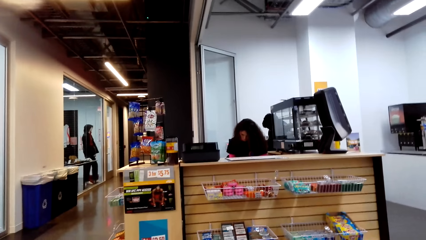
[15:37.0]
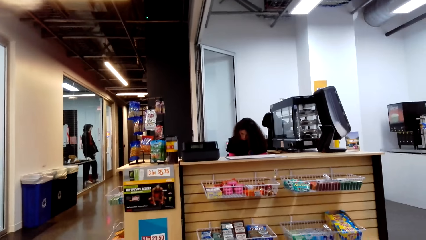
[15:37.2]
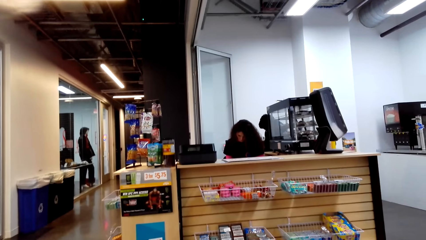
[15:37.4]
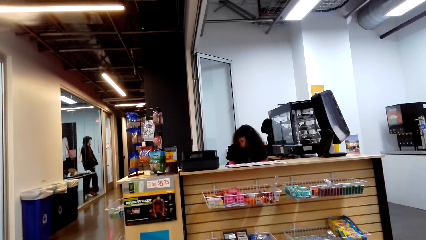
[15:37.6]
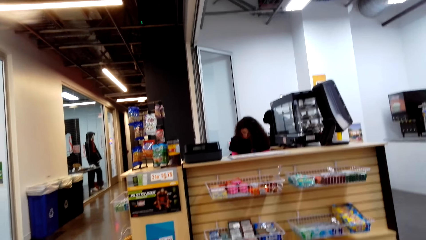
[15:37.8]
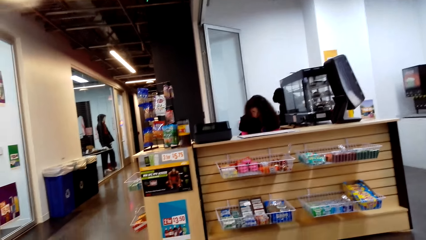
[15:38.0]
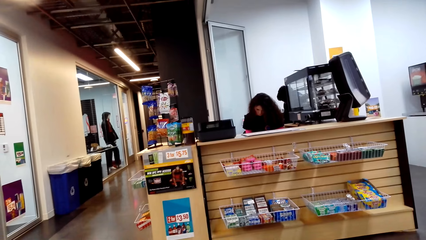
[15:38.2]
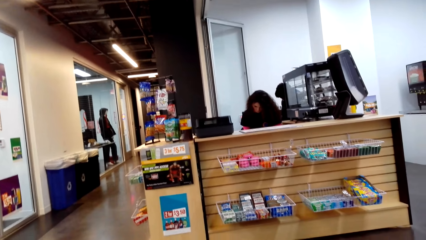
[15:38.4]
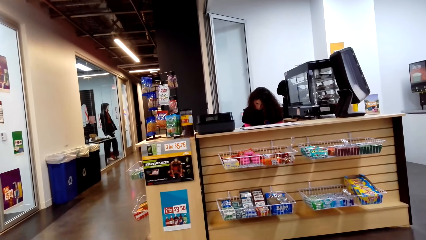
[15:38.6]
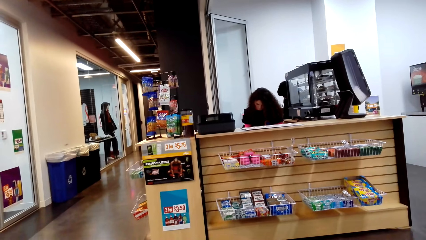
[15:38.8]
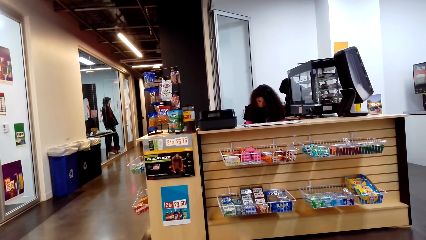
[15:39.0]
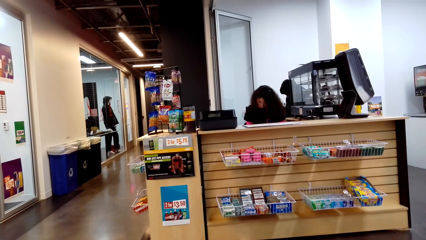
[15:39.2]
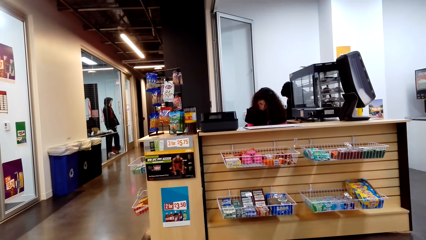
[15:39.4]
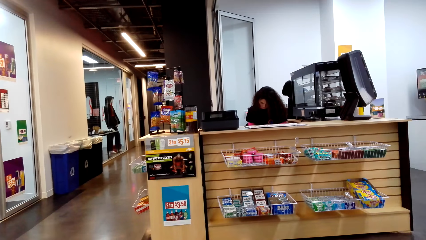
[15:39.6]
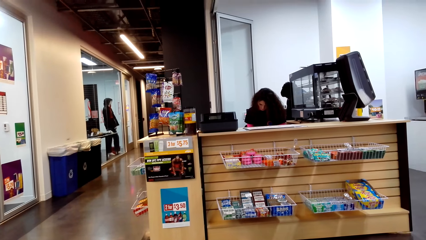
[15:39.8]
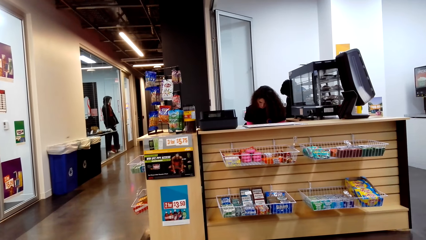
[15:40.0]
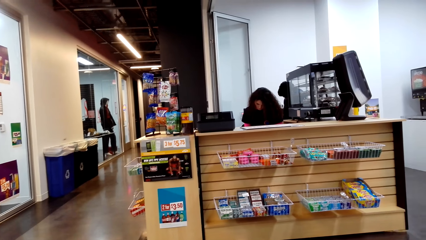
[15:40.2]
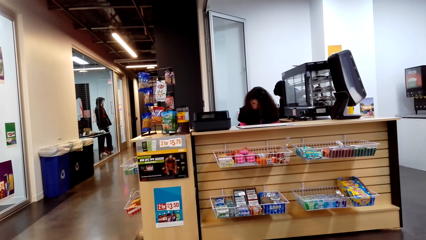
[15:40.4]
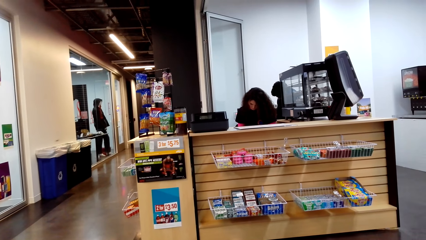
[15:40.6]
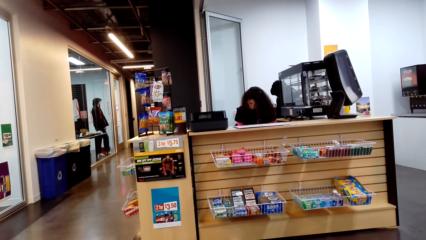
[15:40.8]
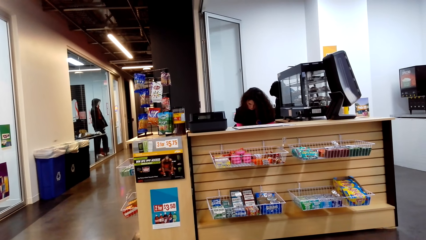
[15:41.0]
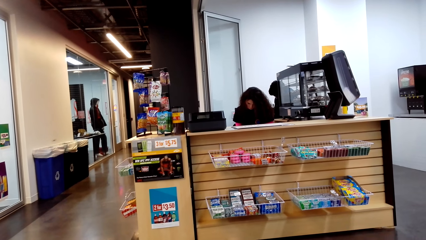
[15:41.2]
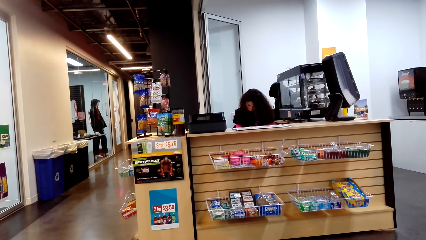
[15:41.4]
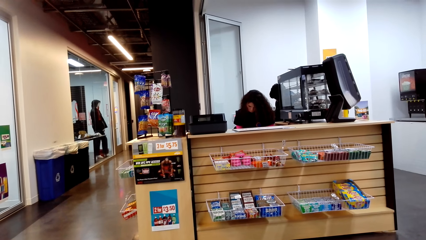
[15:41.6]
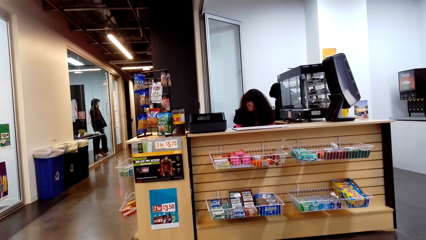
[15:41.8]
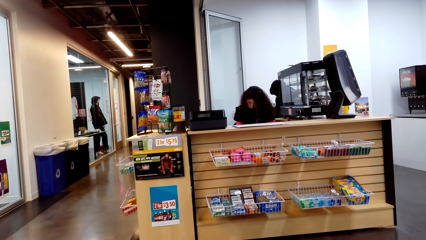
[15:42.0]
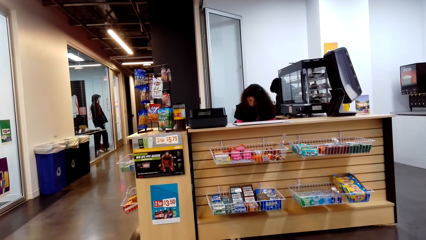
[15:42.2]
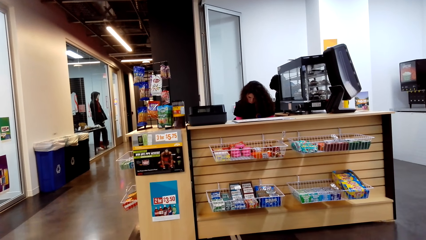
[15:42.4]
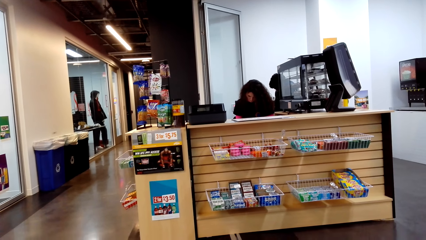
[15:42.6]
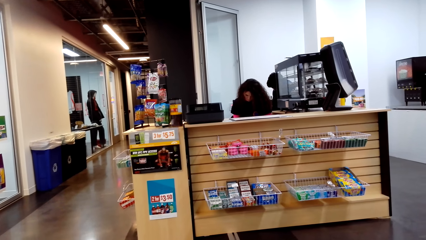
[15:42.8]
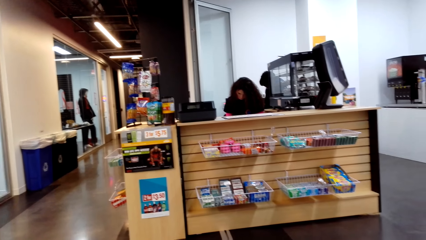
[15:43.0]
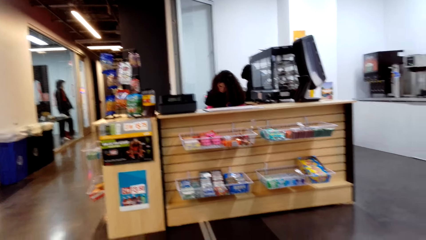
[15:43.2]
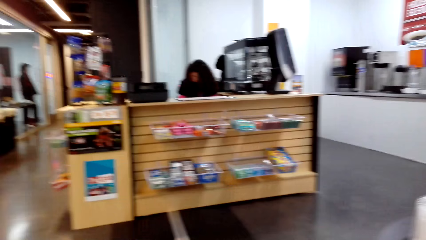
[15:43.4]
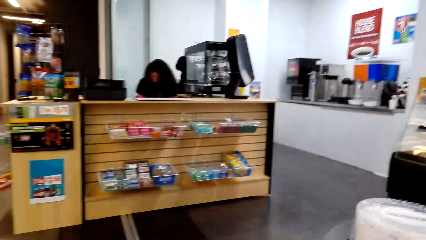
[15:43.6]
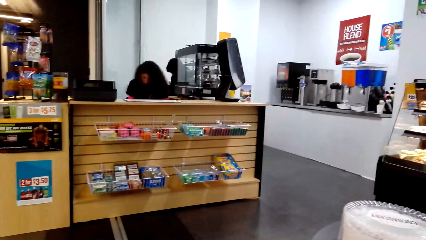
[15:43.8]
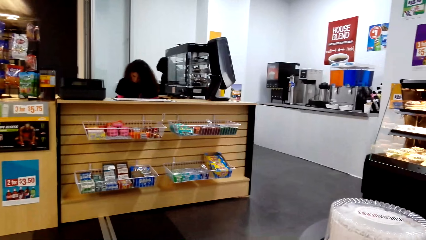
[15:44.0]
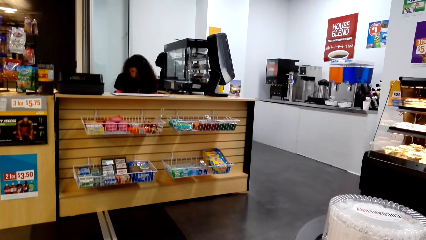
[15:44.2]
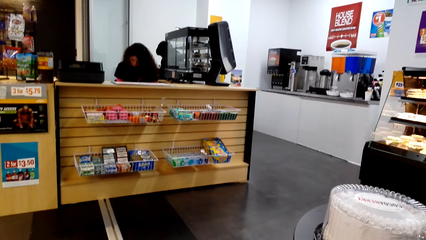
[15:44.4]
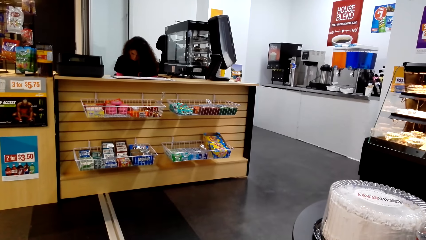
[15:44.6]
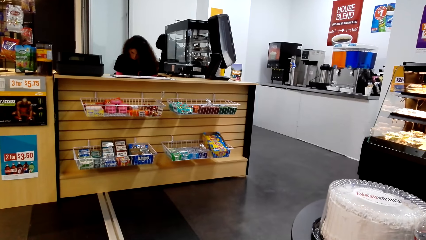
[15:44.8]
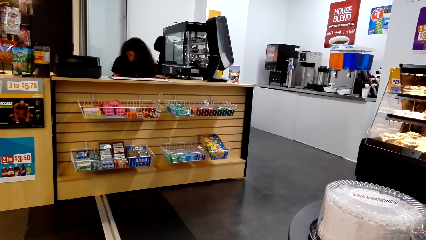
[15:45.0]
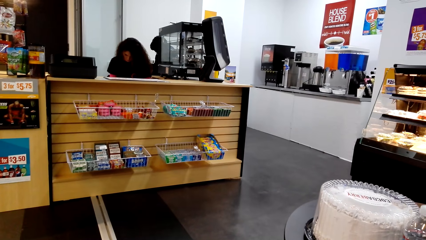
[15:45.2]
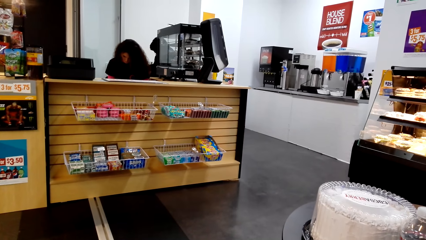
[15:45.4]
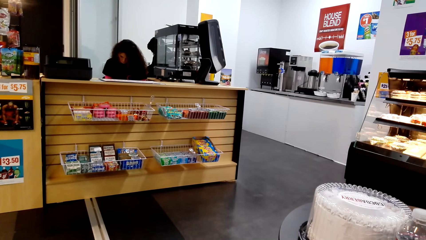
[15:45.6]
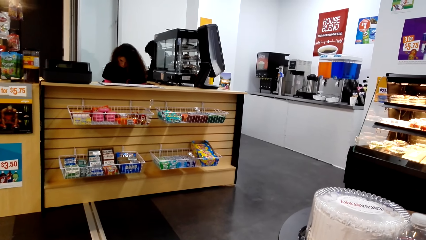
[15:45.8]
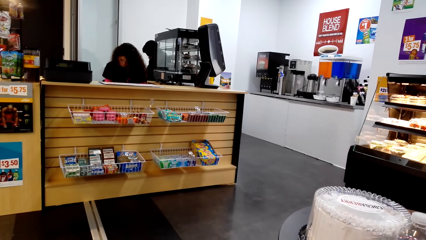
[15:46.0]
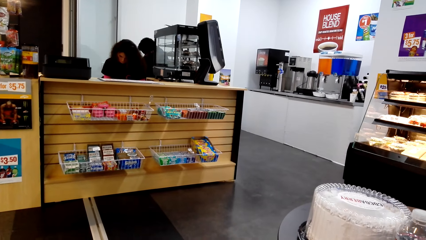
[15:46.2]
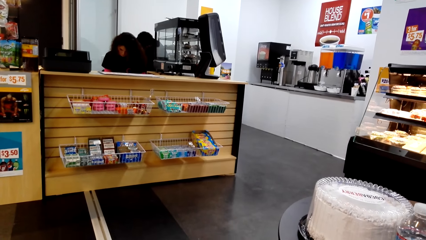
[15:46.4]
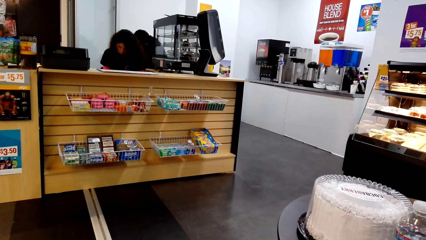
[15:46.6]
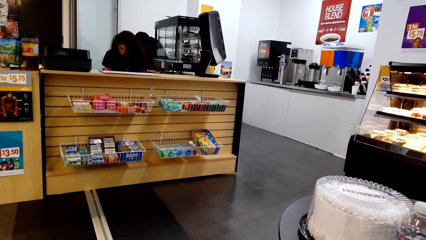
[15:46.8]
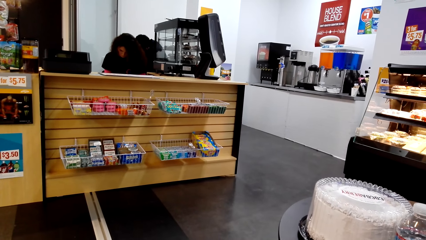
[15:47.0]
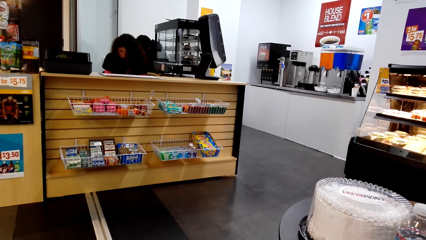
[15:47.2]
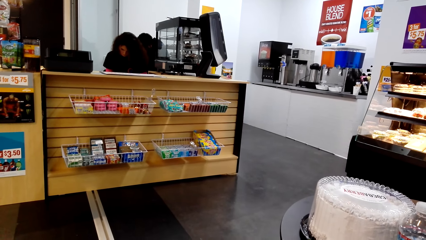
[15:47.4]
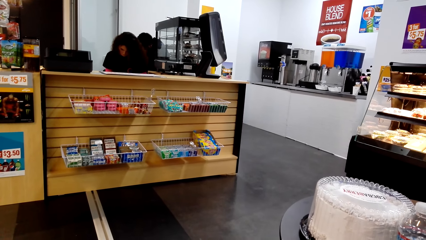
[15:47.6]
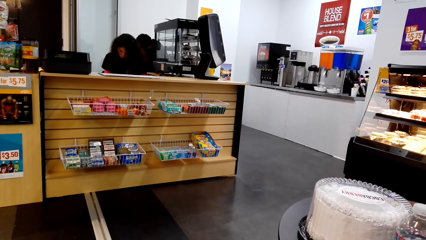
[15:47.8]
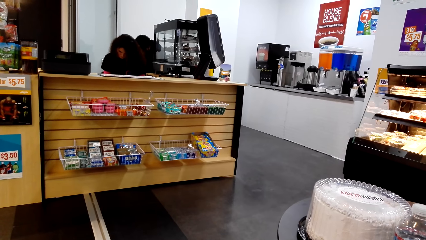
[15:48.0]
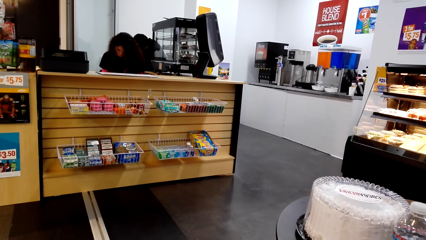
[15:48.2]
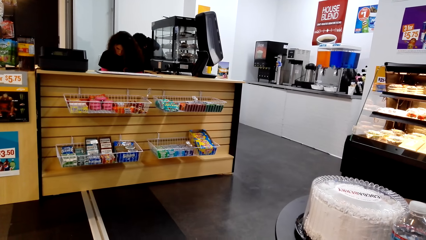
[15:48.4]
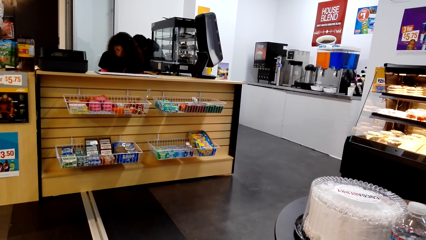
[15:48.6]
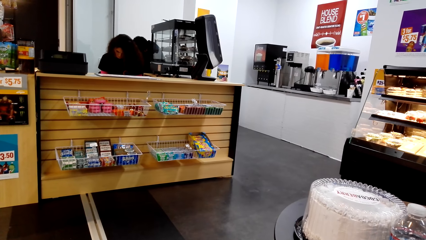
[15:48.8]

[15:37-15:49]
The camera wearer looks around.

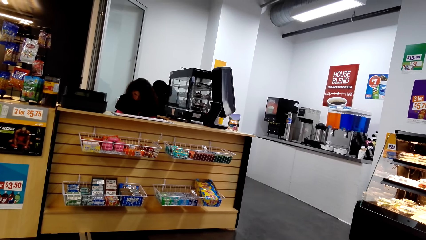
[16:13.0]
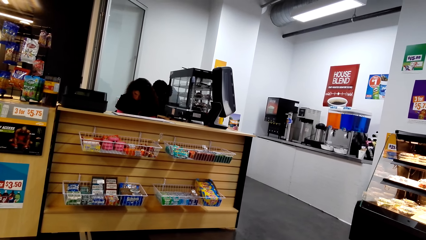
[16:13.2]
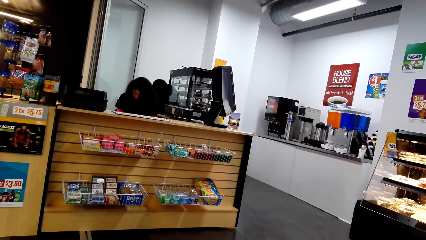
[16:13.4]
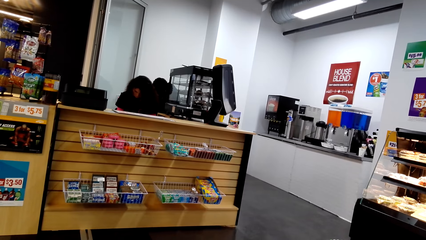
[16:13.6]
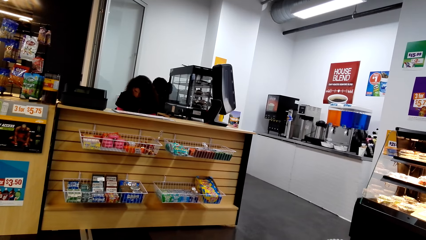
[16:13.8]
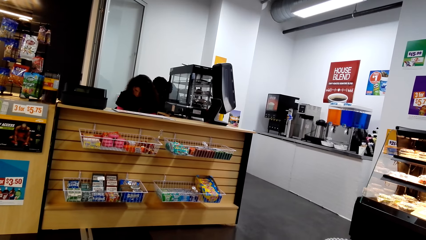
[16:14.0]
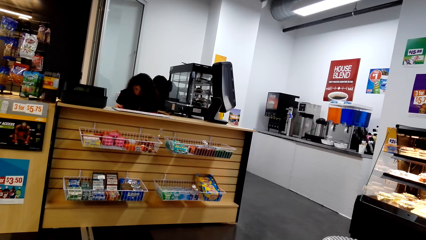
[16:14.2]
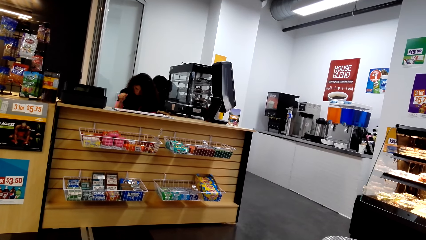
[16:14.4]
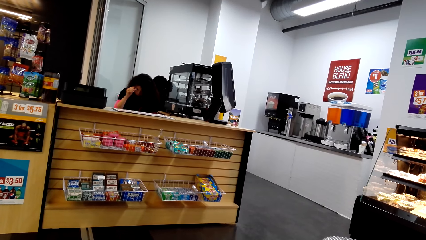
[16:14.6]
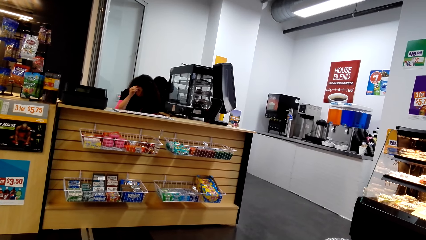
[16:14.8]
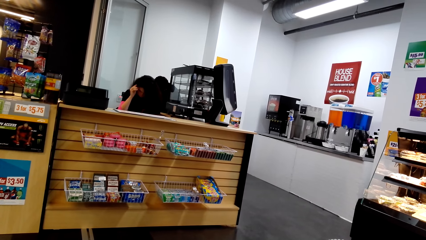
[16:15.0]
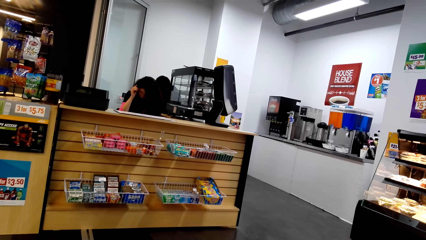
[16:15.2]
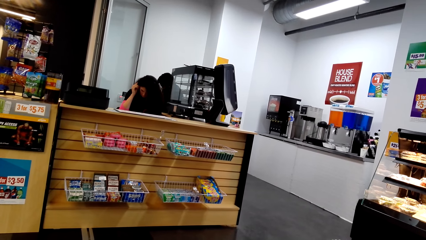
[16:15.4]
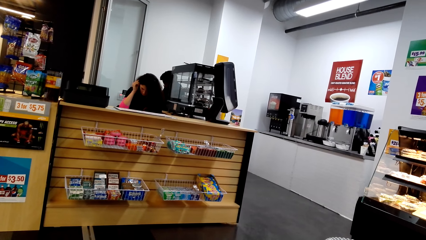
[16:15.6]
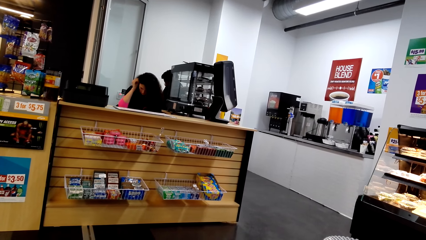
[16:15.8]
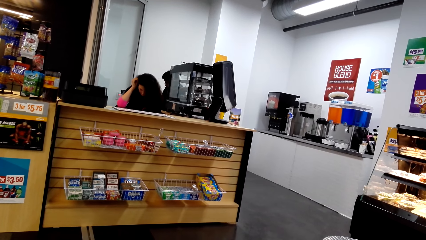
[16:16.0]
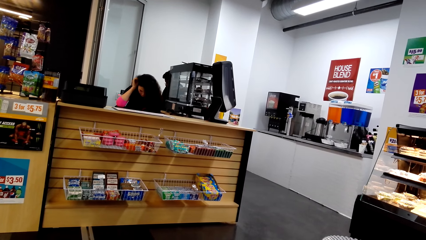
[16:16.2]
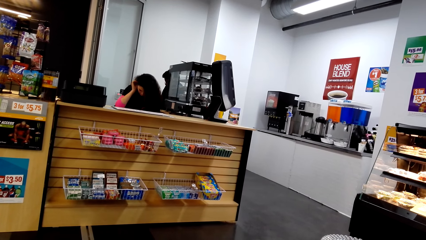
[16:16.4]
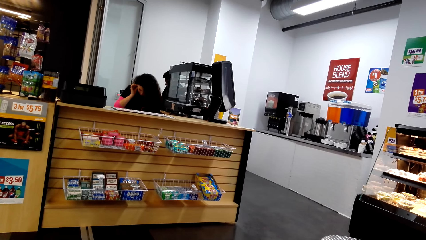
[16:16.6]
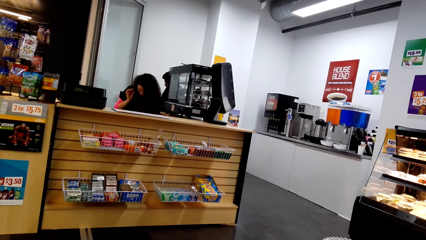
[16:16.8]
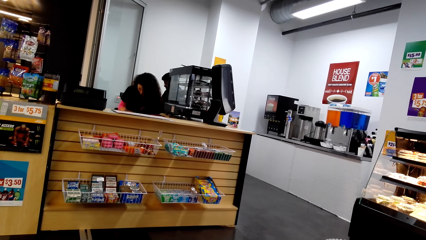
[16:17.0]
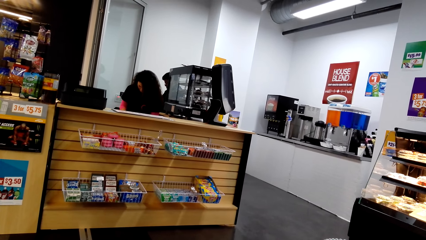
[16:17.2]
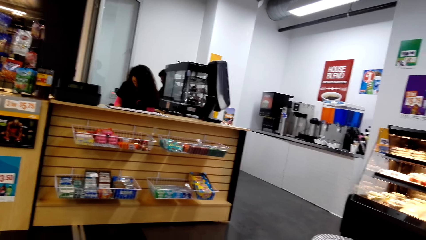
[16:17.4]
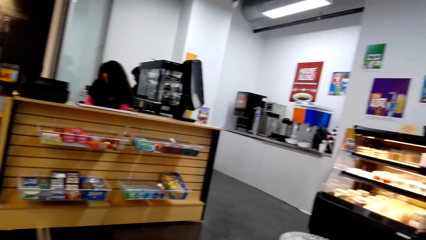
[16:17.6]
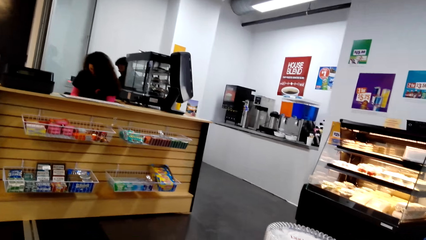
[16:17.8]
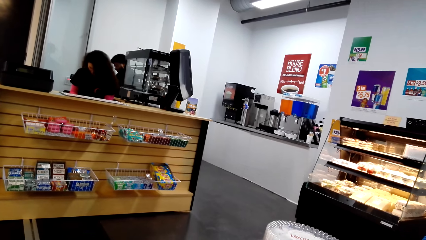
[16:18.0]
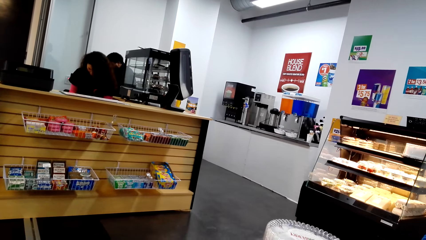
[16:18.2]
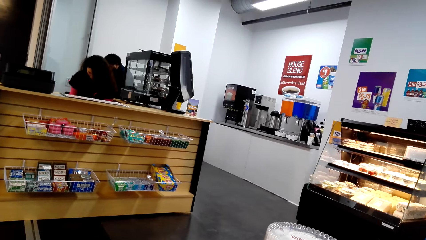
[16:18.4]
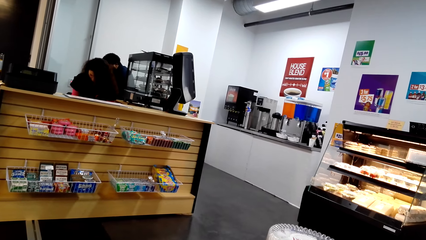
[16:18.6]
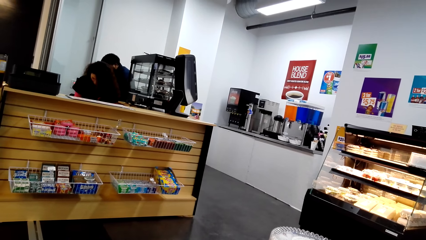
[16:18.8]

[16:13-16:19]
A lady touches her hair.
